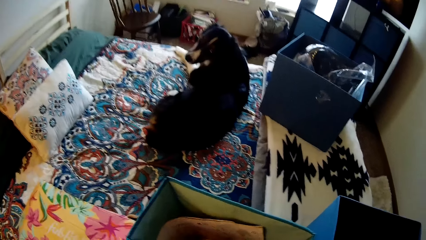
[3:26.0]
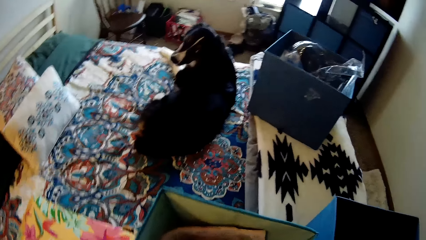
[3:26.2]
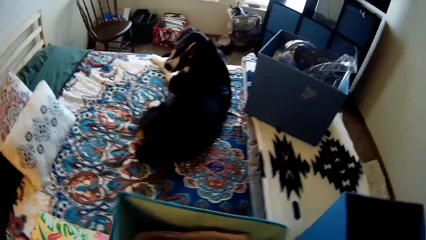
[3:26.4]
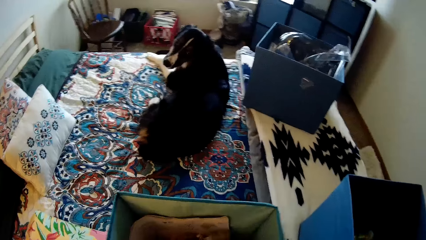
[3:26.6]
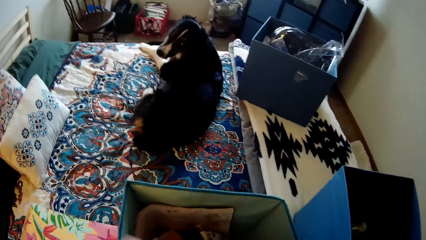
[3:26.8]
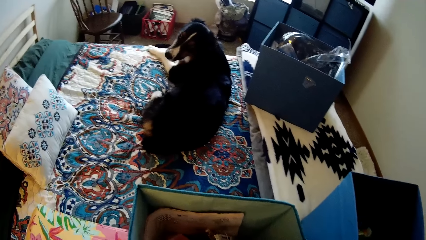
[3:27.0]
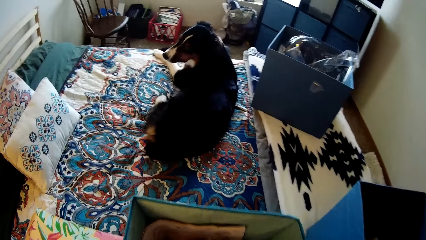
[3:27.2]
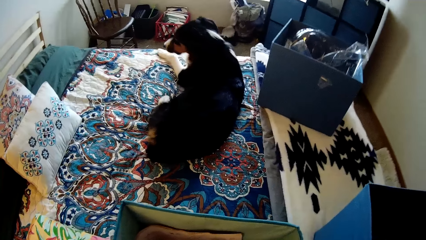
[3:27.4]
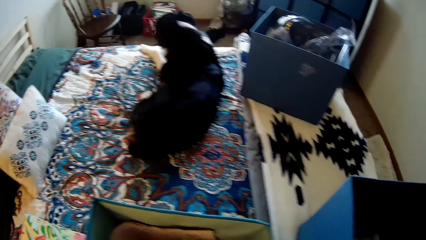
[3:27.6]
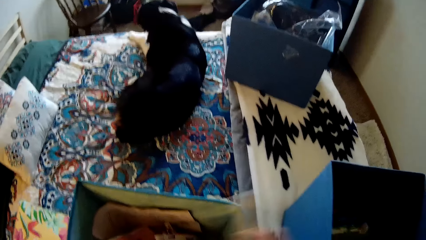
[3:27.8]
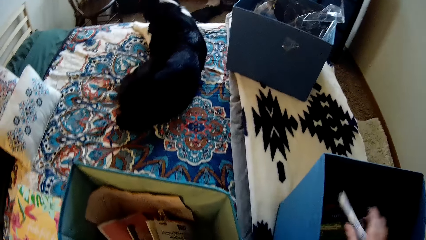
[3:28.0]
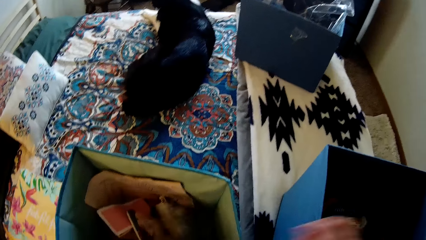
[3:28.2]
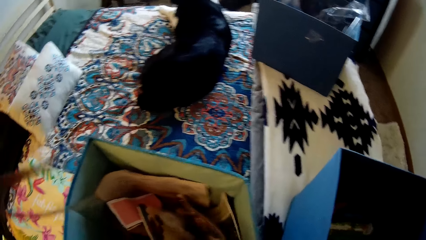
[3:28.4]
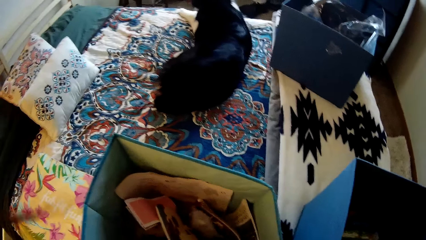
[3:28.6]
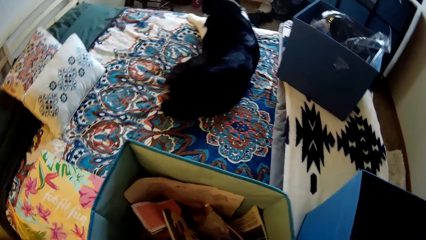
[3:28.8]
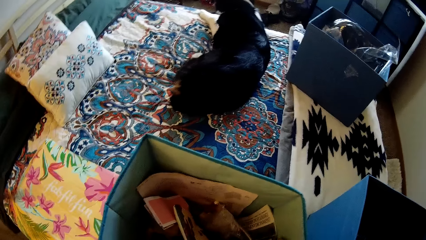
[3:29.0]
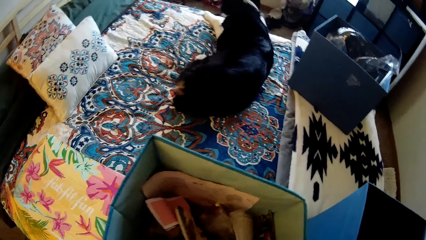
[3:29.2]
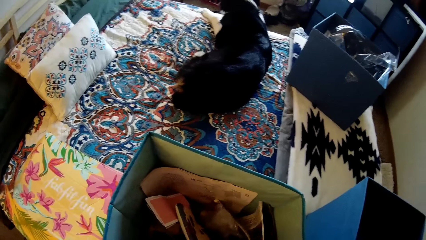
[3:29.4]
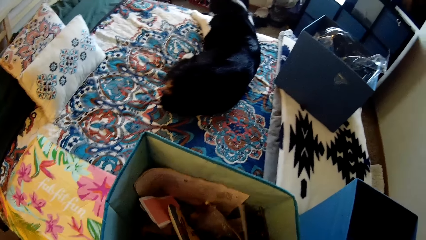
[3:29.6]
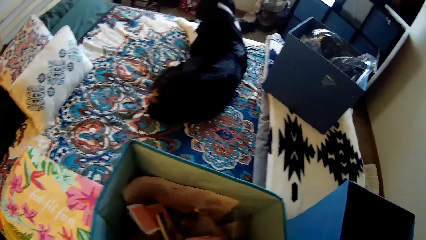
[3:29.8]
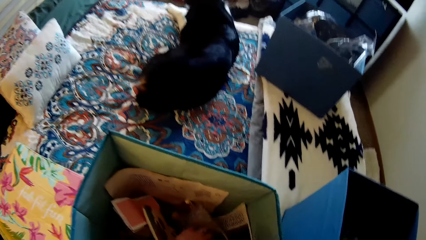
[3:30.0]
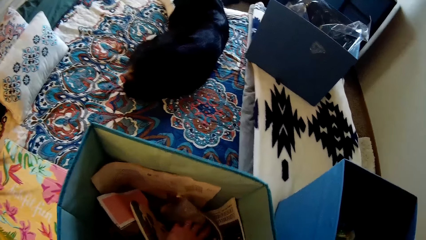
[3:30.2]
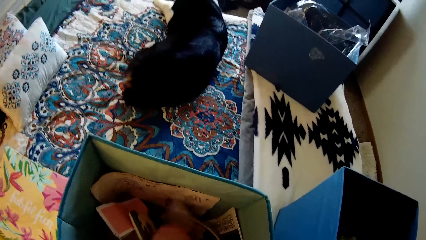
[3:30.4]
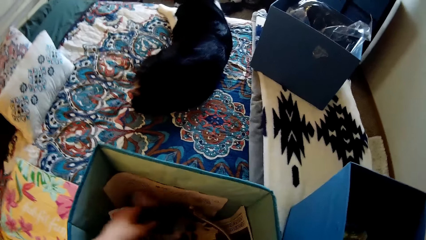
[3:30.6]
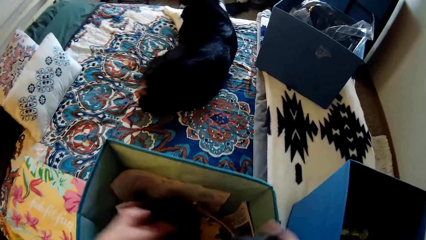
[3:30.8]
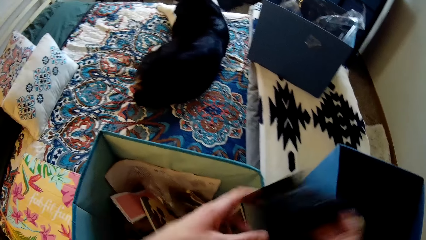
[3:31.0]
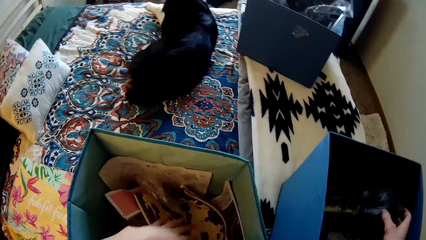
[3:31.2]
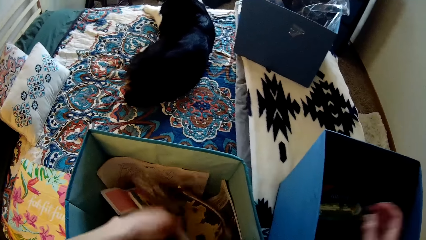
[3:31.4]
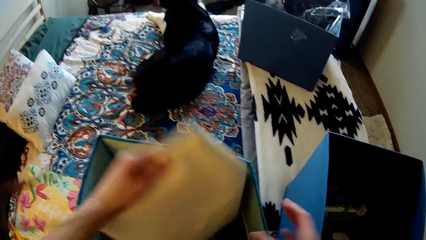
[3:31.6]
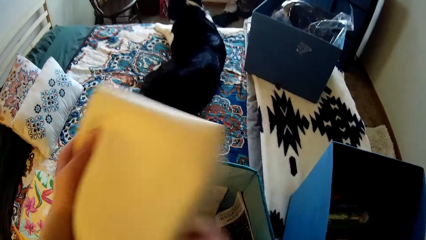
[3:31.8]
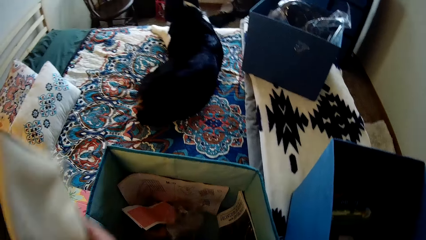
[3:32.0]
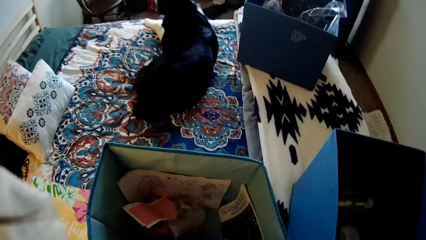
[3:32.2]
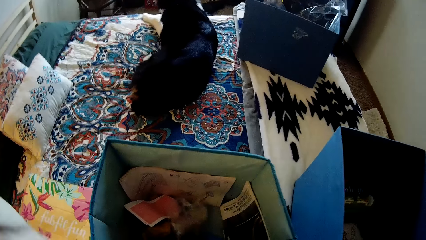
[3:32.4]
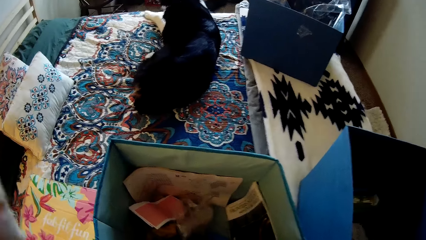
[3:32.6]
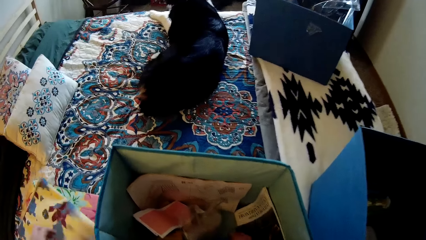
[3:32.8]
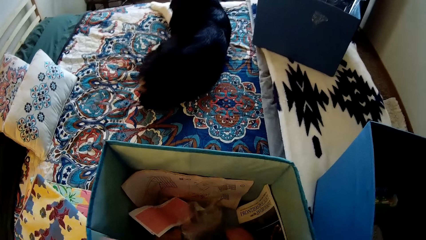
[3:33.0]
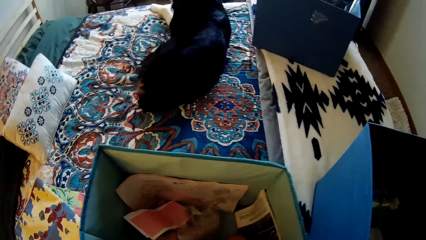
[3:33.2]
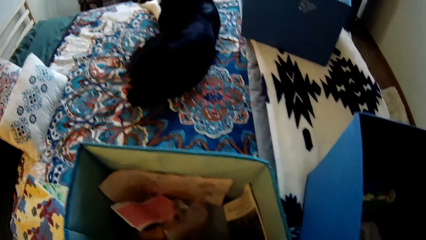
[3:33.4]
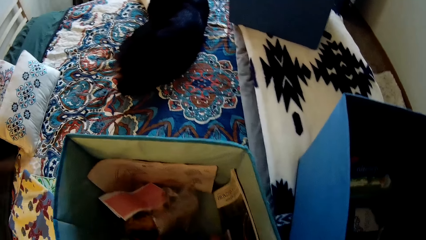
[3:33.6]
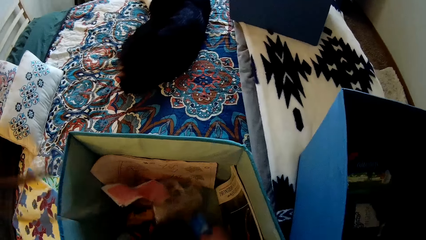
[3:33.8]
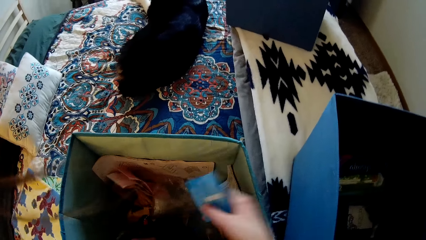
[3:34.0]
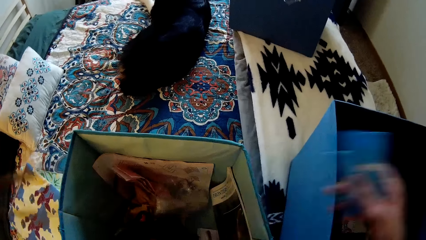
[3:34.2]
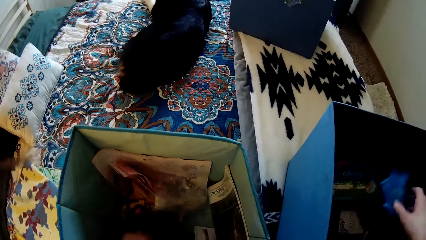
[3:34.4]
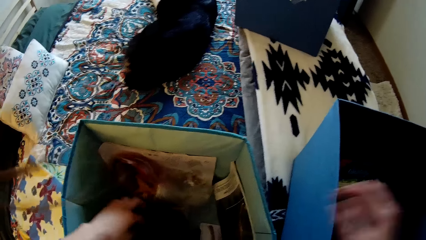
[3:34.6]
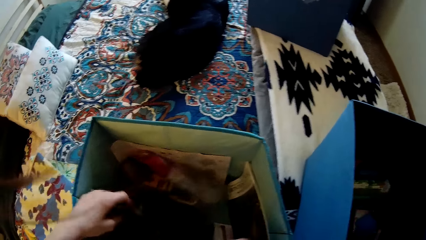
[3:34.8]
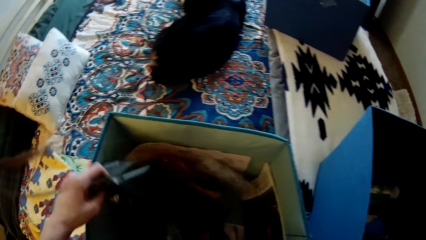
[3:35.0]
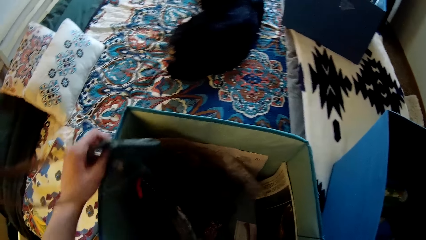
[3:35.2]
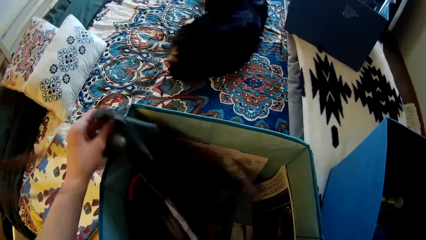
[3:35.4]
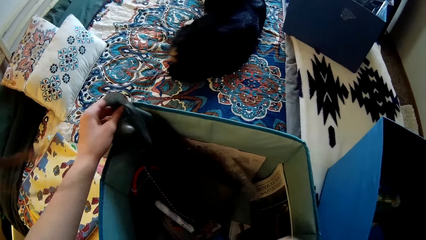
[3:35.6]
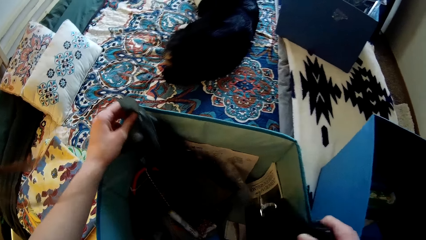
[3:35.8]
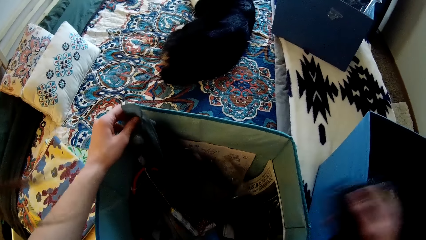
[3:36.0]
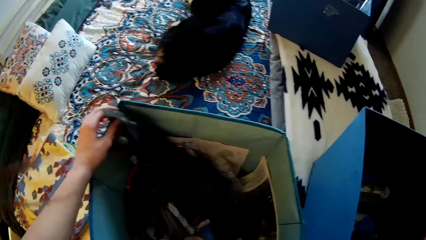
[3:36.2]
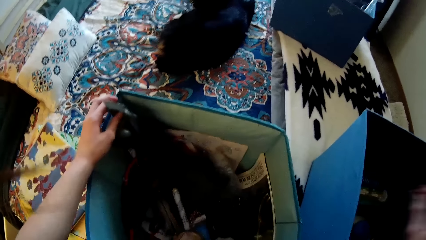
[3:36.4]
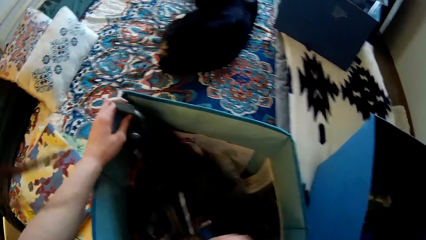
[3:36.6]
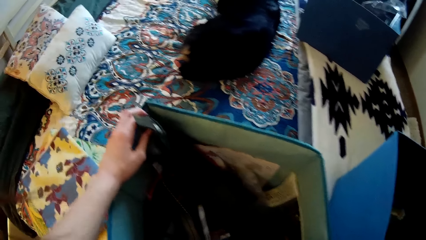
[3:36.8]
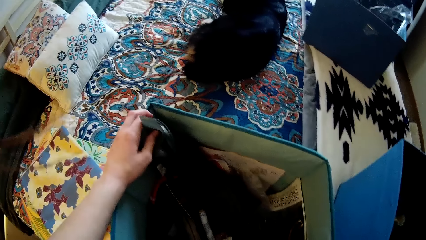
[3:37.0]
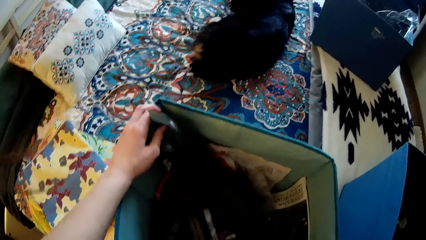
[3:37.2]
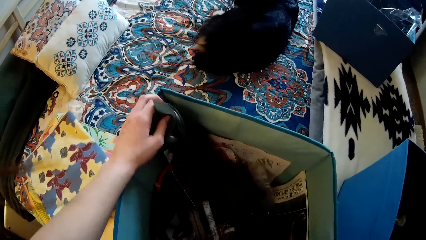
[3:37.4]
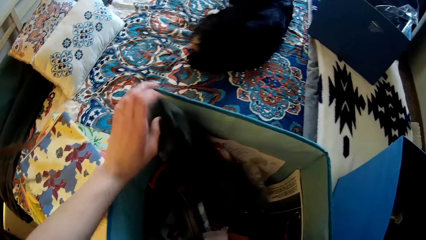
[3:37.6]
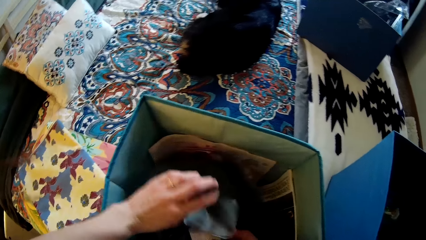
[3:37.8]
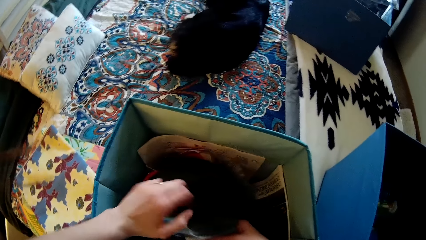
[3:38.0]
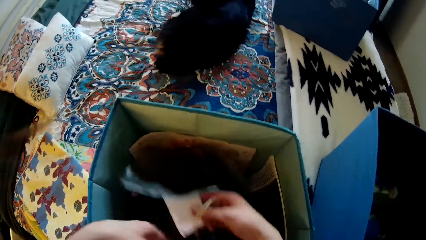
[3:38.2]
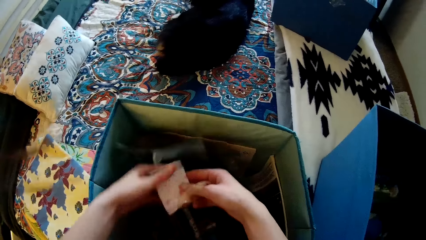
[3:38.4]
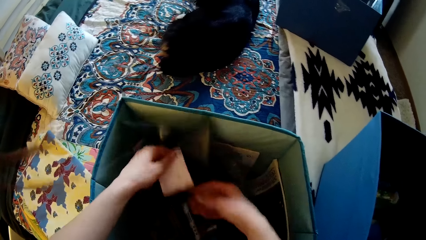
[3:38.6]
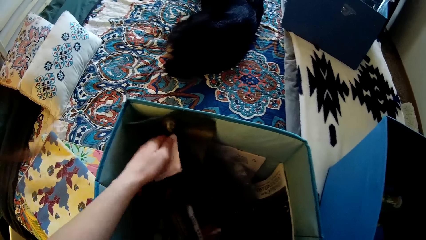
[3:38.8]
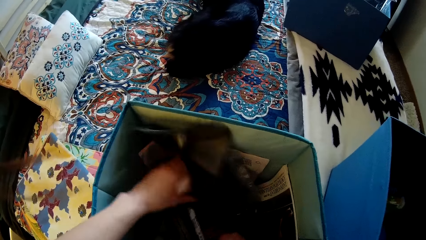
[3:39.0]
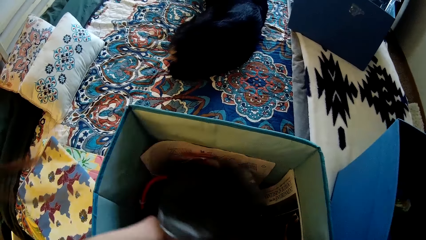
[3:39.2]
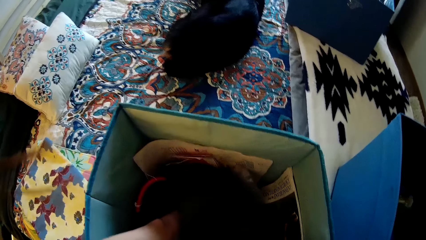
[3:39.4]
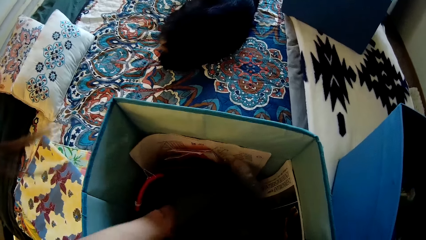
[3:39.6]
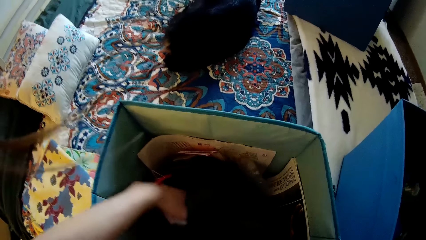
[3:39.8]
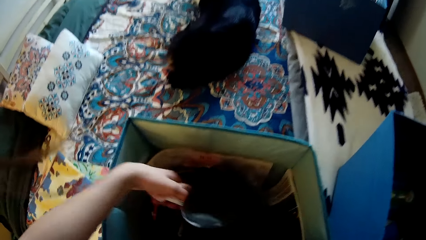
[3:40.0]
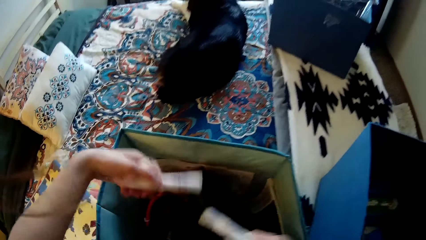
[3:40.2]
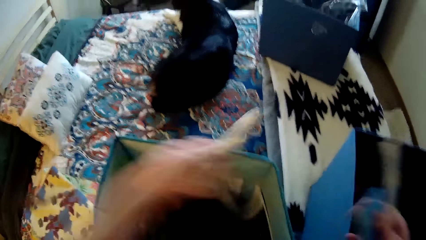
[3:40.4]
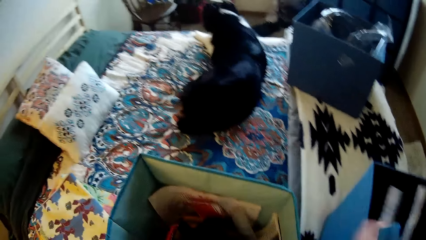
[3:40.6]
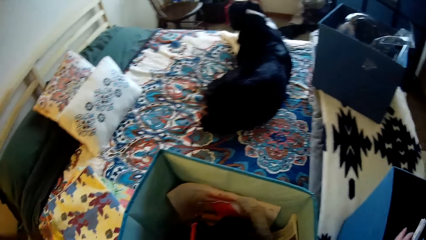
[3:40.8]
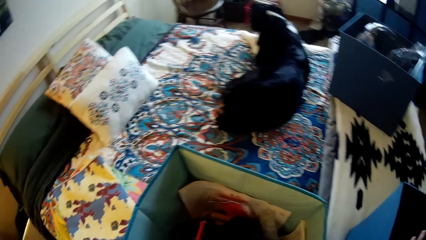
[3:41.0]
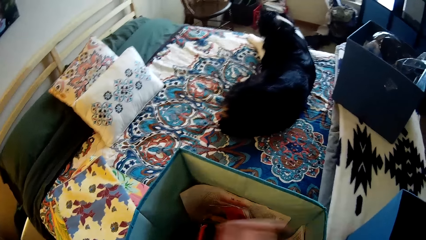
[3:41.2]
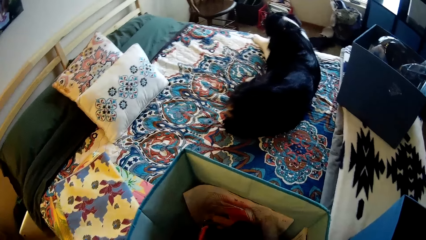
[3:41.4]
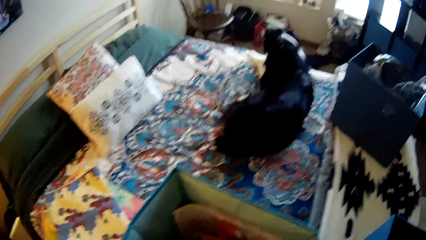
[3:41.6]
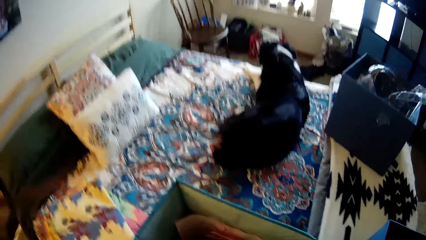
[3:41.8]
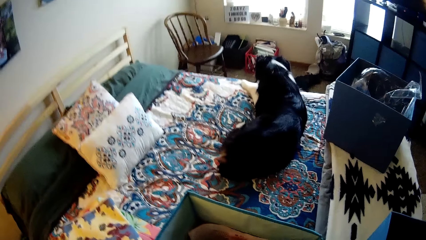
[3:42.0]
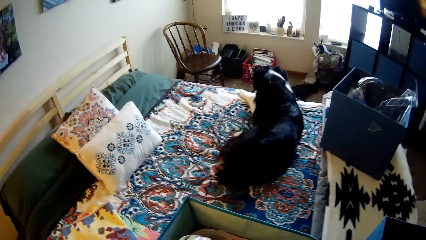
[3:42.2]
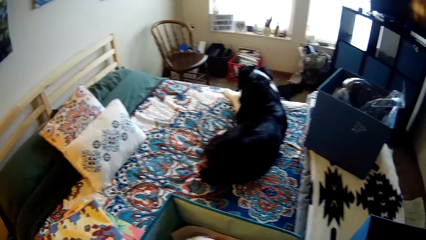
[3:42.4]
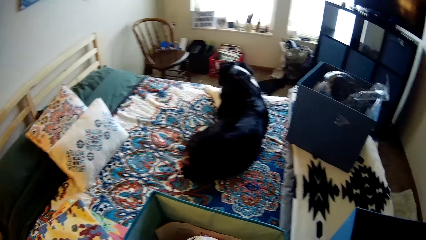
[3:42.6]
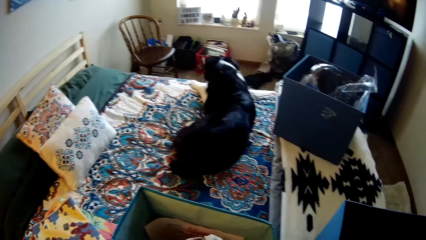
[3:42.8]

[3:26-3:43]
The camera wearer places the bag on the bed. He picks a pen from the bag with his left hand. He throws the pen in the drawer on the bed. He picks up a piece of cloth from the bag with his left hand. He passes the piece of cloth to his right hand. He throws the piece of cloth in the drawer with his right hand. He picks a purse from the bag with his left hand. He places the purse on the bed with his left hand. He picks up two packs of sweets with his right hand. He throws the two packs of sweets into the drawer with his right hand. He holds a hanger in the bag with his left hand. He picks a small piece of cloth from the bag with his right hand. He throws the small piece of cloth into the drawer with his right hand. He picks up a piece of paper from the bag with his right hand. He holds the piece of paper with both hands. He puts two pens in the drawer from the bag on the bed with both hands.
